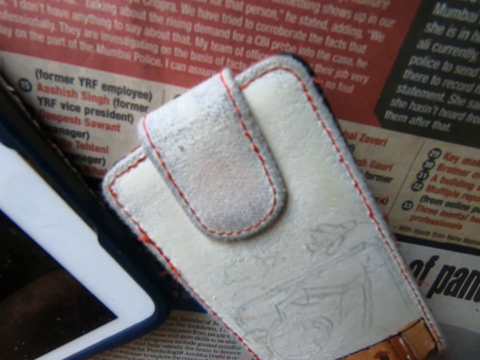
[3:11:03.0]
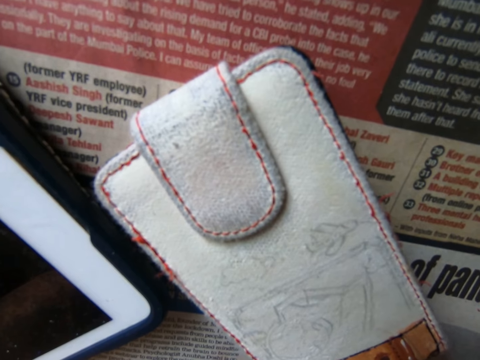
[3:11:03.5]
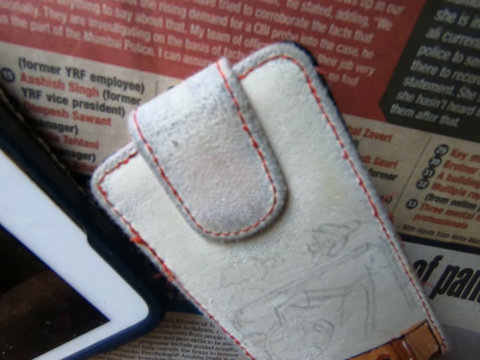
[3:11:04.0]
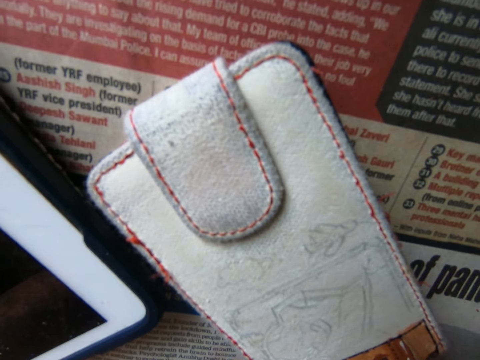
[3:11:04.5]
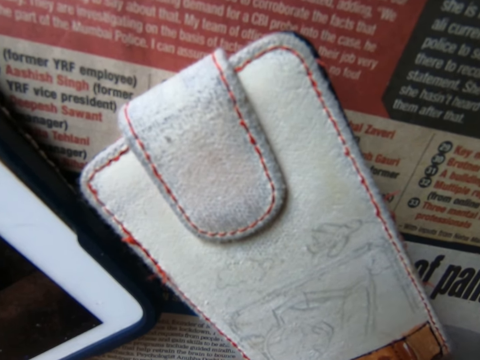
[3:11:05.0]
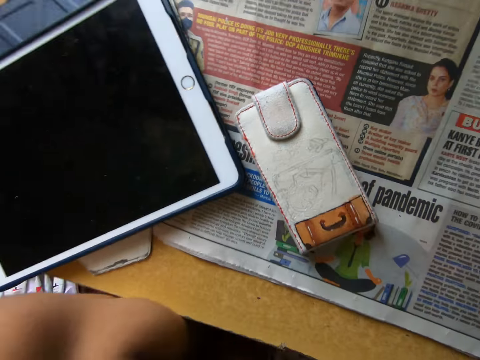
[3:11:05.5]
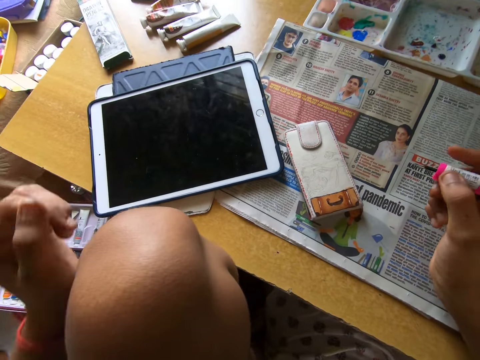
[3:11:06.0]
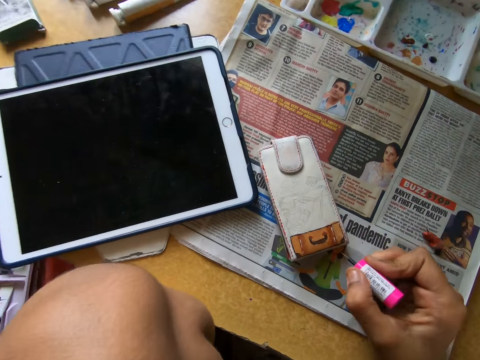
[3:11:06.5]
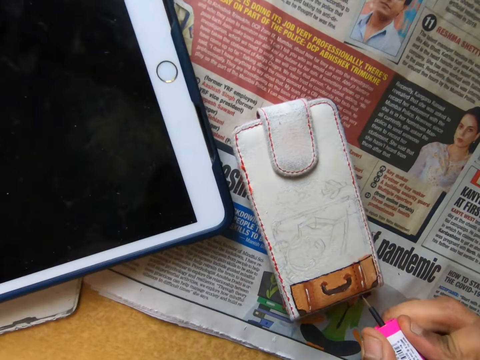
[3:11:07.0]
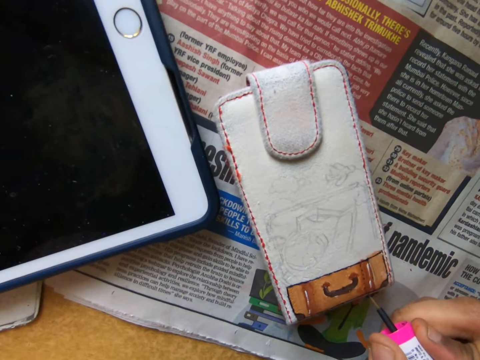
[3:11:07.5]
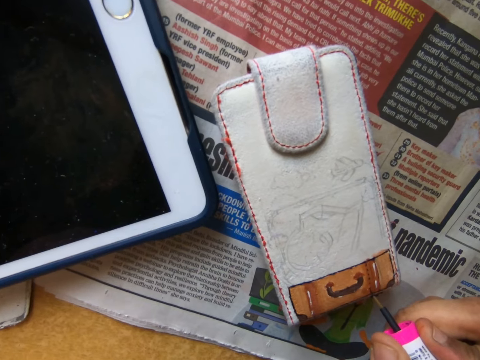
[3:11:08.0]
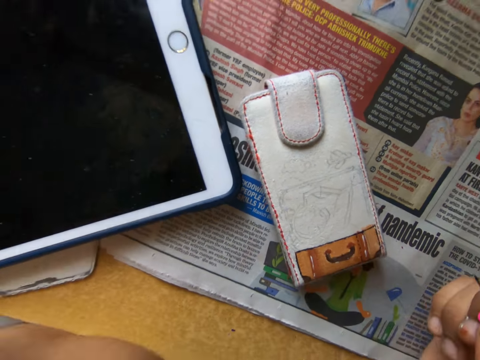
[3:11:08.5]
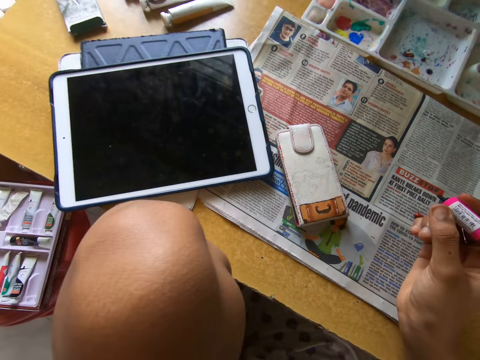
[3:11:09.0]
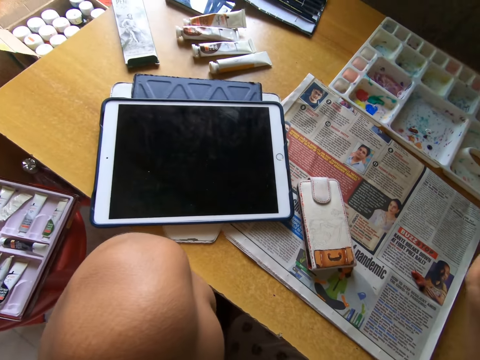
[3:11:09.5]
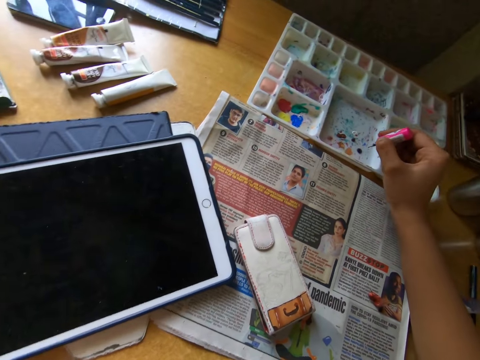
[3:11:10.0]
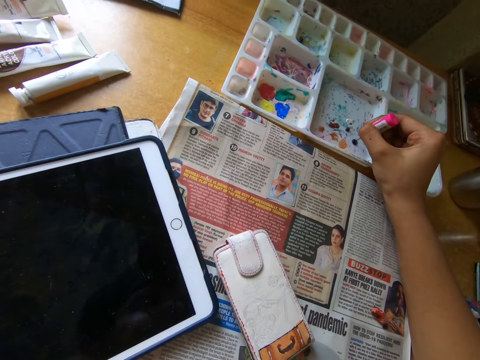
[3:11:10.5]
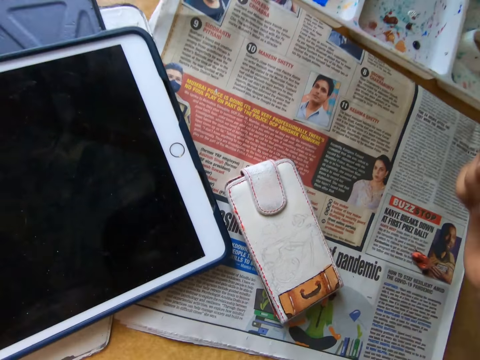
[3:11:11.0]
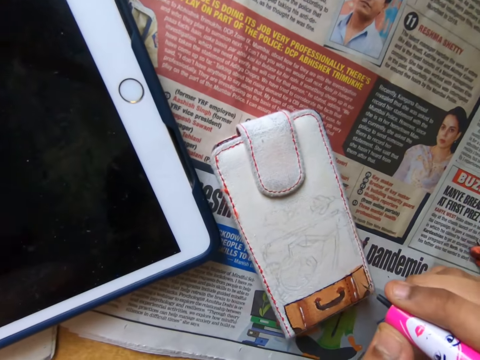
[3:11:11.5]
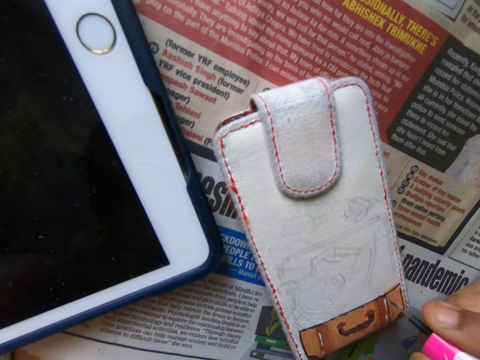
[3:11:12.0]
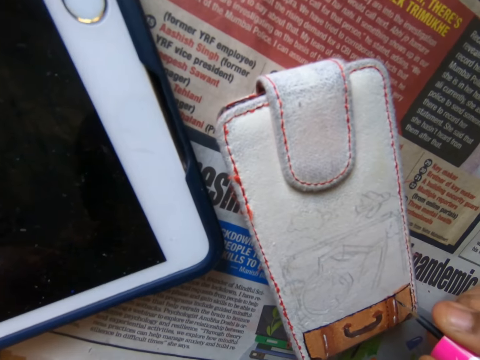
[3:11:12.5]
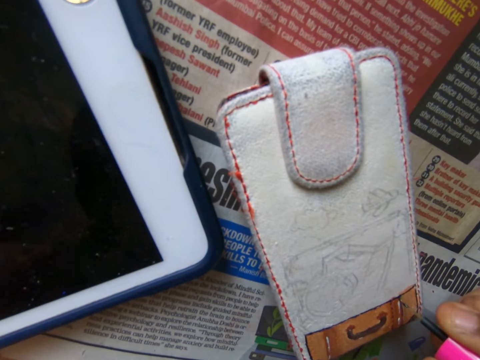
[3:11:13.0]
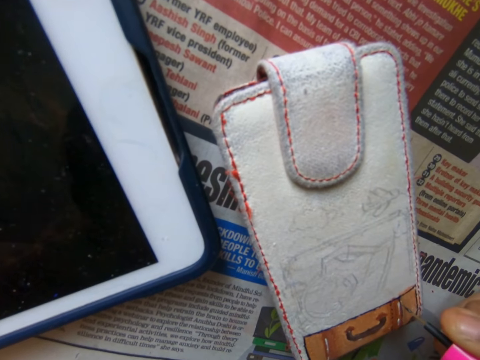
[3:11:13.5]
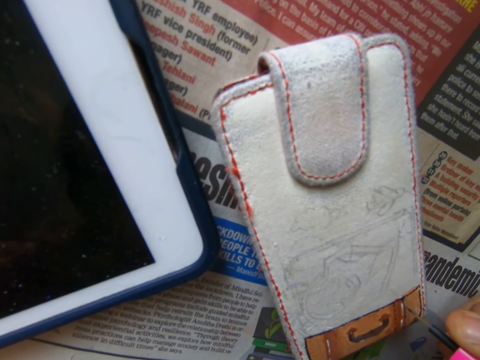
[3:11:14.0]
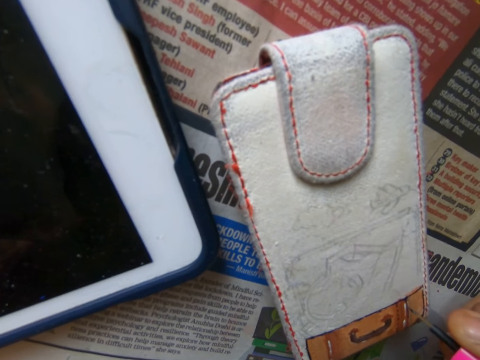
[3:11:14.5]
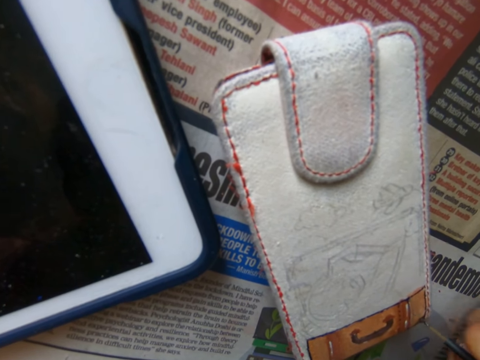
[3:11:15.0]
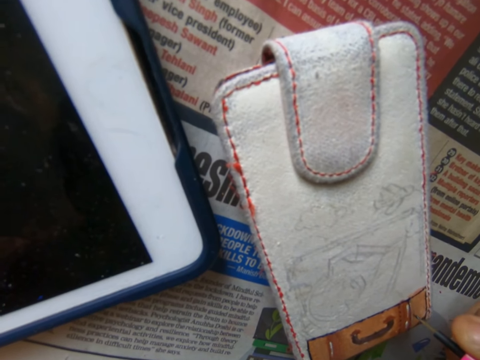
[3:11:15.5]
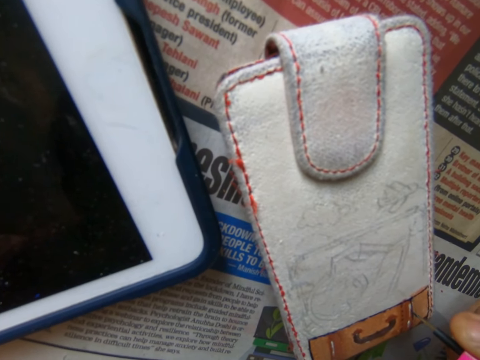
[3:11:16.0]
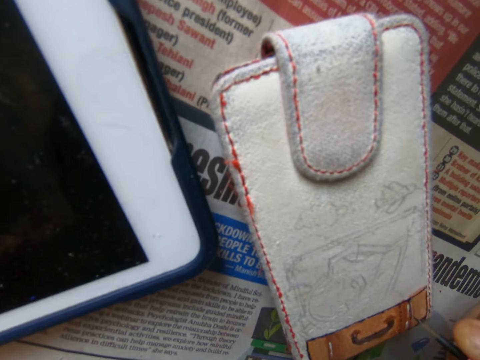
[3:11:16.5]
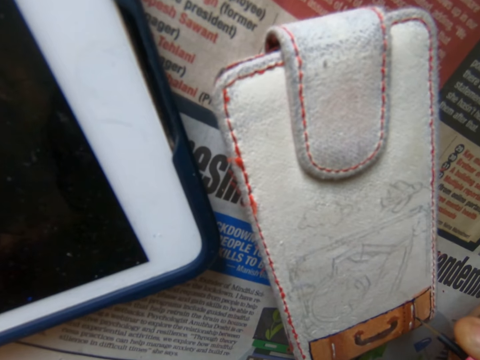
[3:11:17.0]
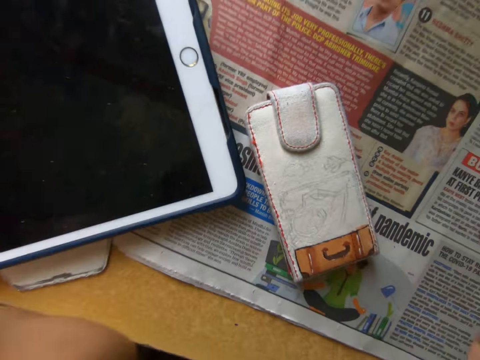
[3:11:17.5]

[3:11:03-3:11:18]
The camera wearer paints the wallet with a brush. They pull the brush off the wallet. They dip the painting brush into the painting pallet on the table. They paint the wallet on the table with the painting brush.

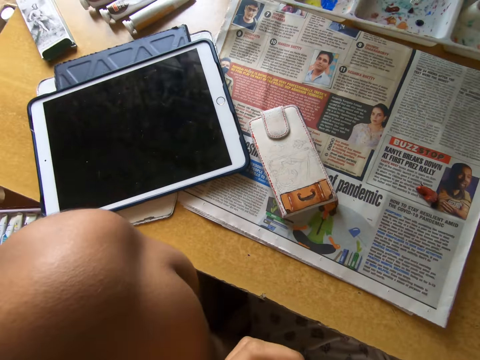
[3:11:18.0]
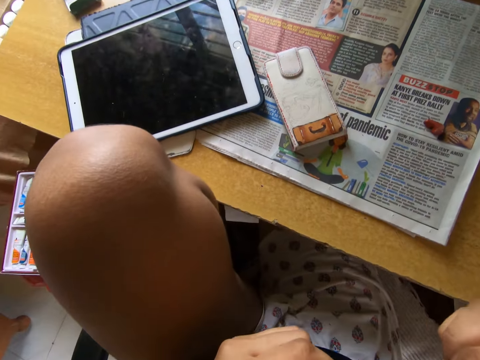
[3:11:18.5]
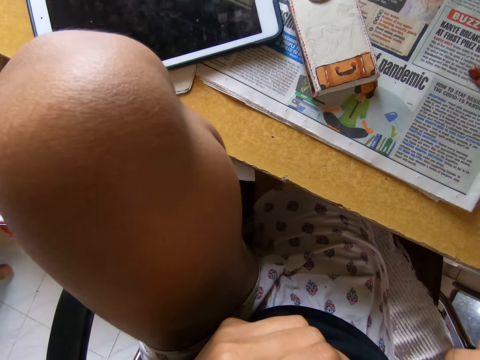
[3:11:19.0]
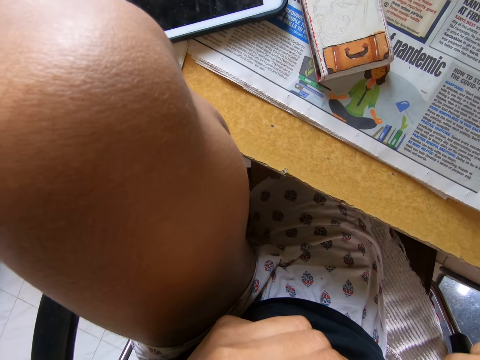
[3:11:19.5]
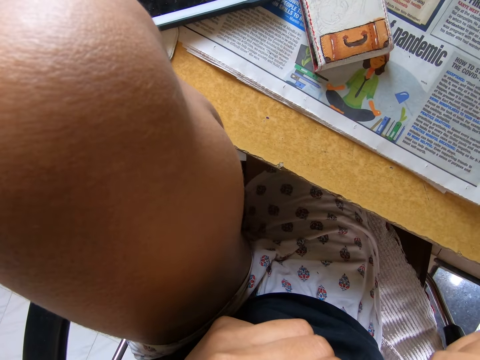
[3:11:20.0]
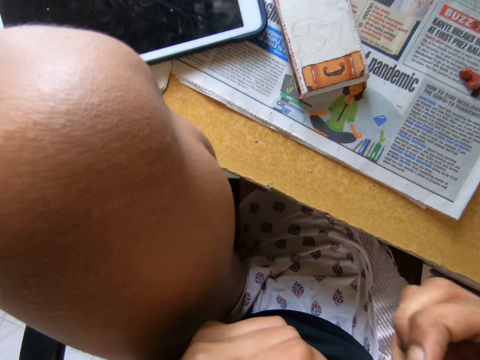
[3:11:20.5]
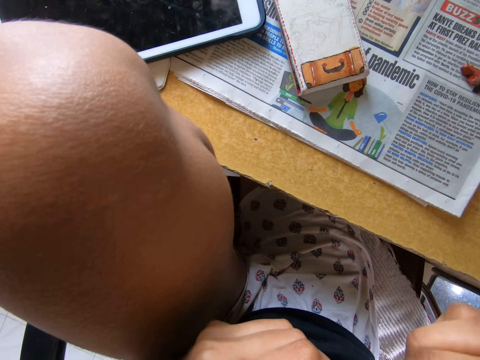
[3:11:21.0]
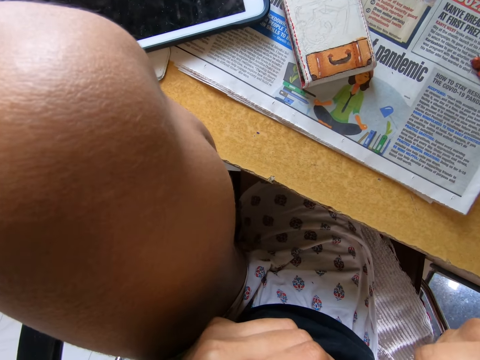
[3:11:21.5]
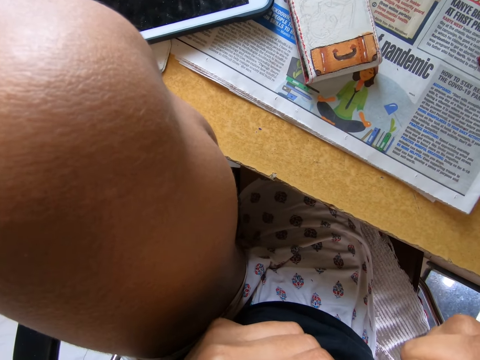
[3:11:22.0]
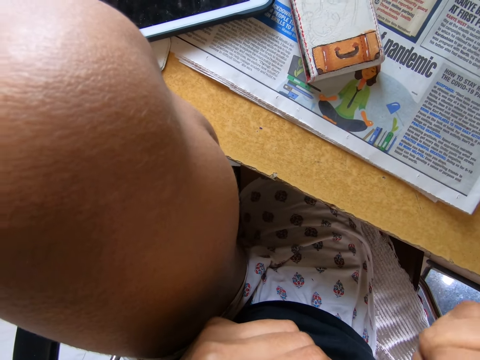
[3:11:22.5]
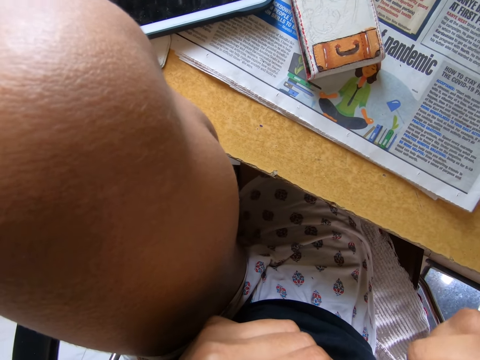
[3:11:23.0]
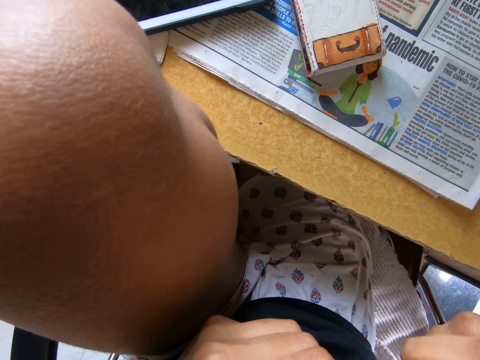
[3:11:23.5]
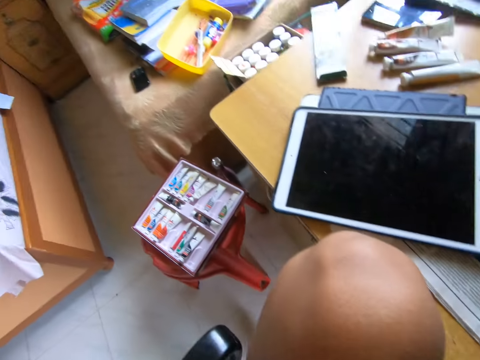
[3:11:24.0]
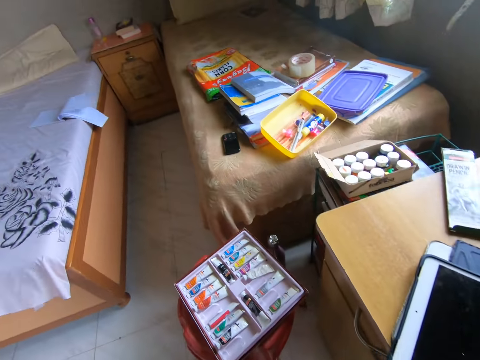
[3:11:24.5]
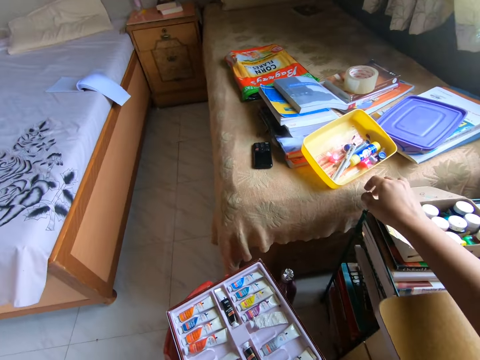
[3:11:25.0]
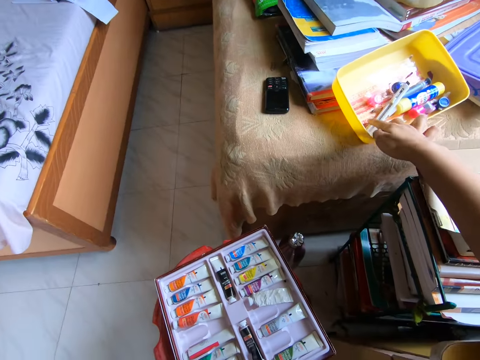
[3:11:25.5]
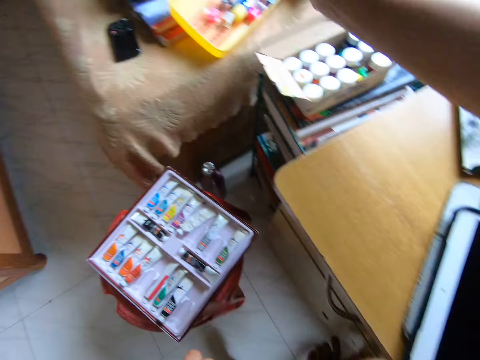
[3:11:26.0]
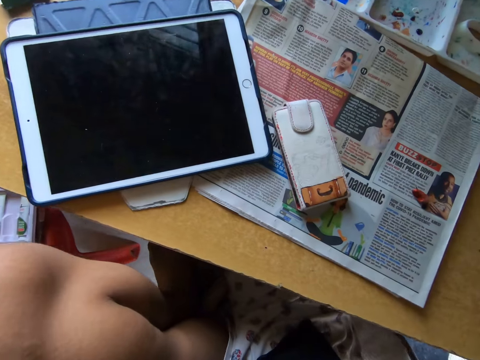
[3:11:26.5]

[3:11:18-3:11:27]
The camera wearer wipes the painting brush with her left hand. She picks up a craft knife from a container.

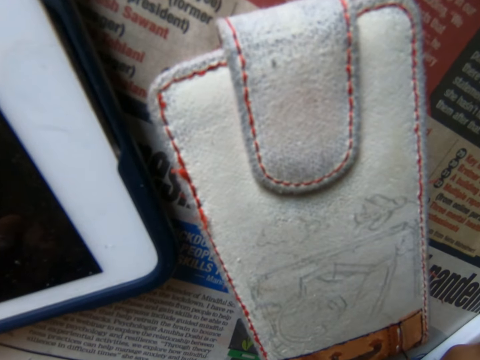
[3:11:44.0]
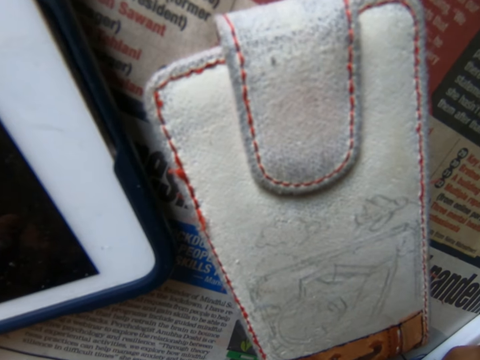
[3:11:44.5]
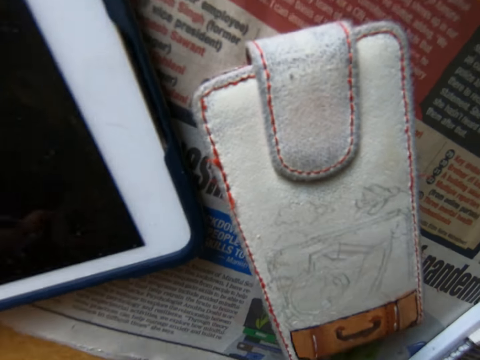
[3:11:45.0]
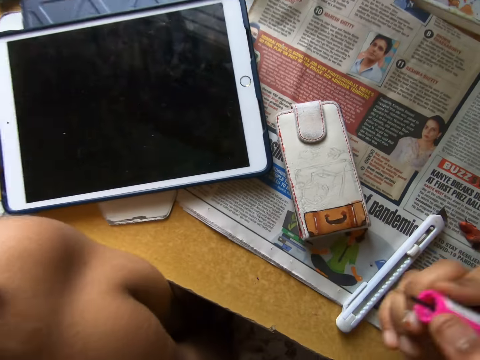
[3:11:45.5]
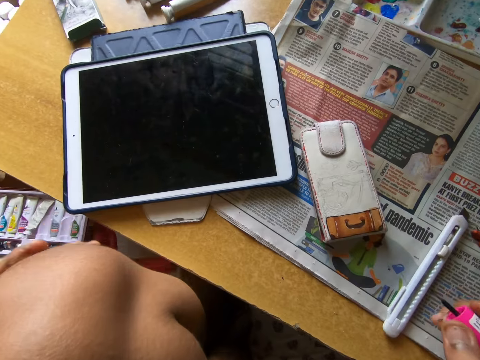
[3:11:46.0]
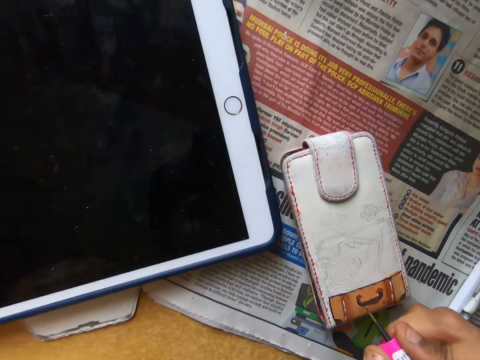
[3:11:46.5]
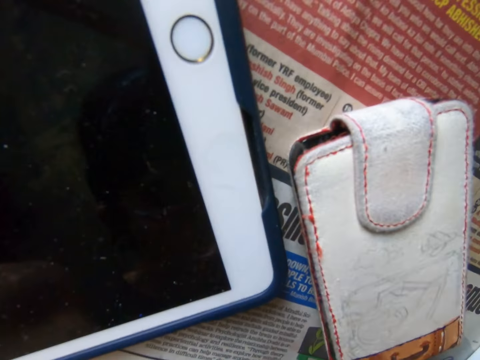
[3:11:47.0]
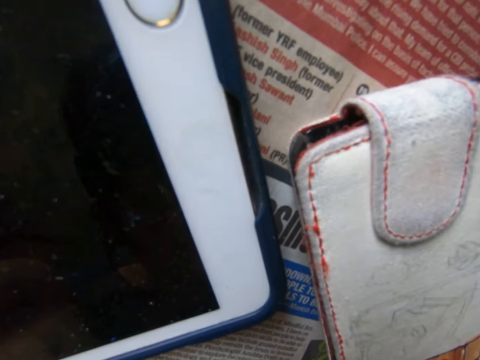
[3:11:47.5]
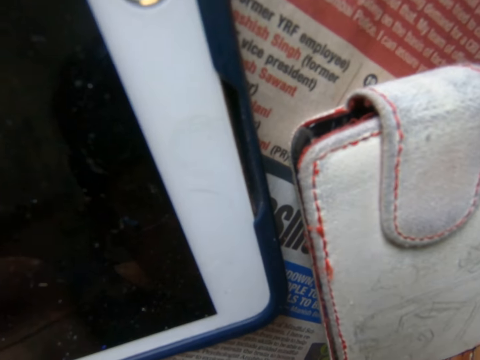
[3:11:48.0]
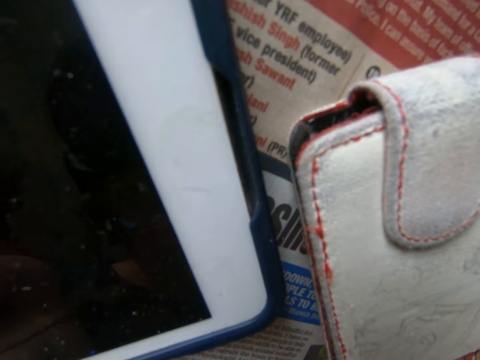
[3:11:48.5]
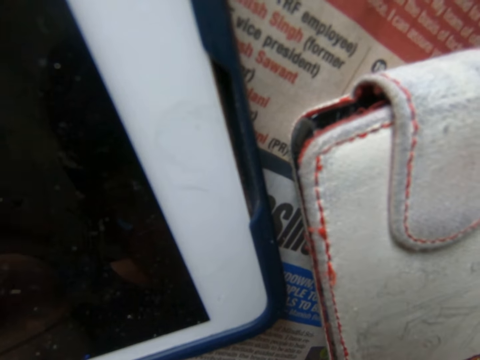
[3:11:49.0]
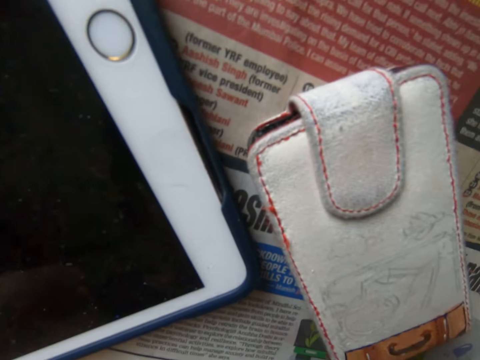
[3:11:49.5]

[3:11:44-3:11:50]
The camera wearer paints the wallet on the table with the painting brush. They pull the brush off the wallet. They paint the wallet on the table with the painting brush.
